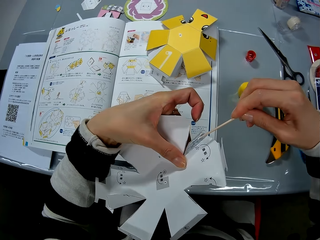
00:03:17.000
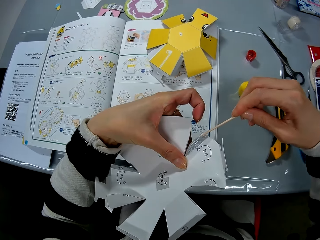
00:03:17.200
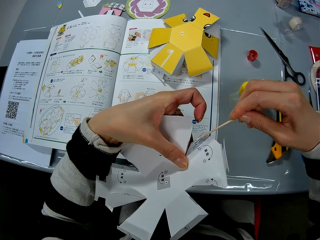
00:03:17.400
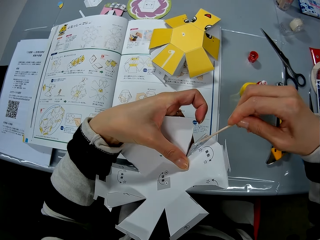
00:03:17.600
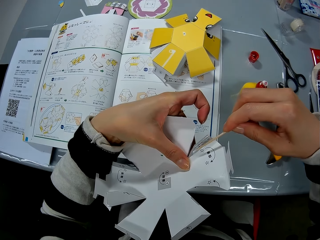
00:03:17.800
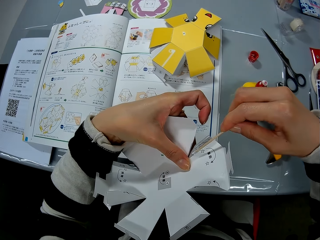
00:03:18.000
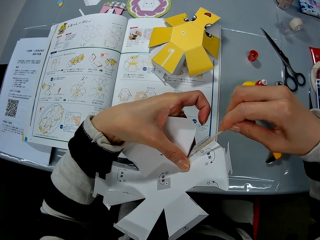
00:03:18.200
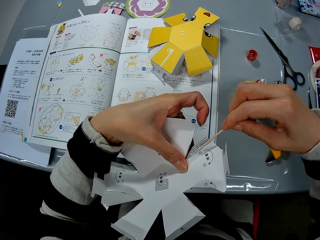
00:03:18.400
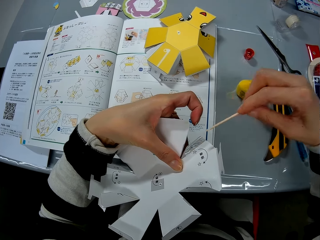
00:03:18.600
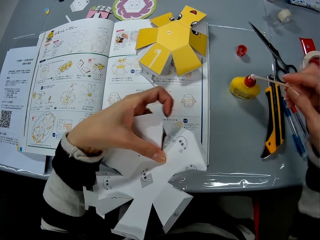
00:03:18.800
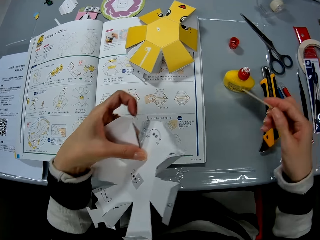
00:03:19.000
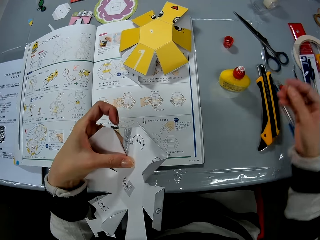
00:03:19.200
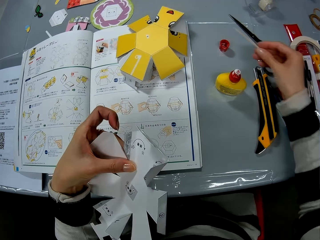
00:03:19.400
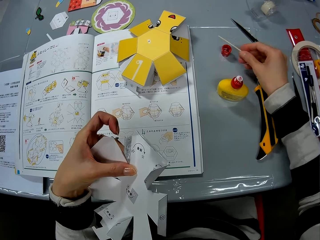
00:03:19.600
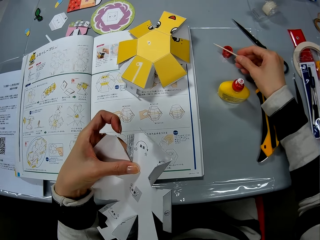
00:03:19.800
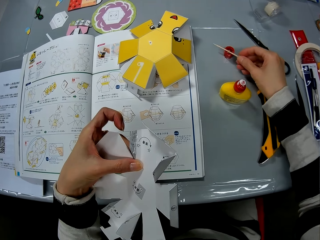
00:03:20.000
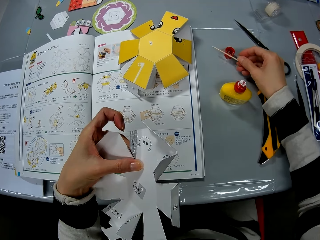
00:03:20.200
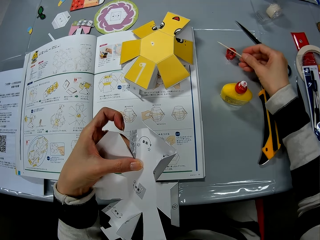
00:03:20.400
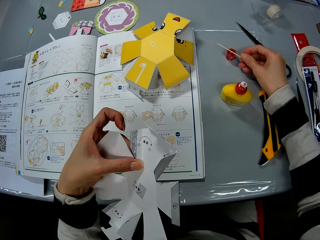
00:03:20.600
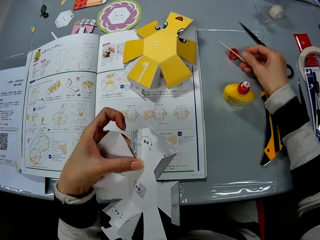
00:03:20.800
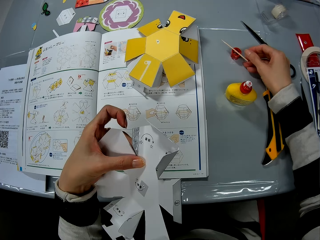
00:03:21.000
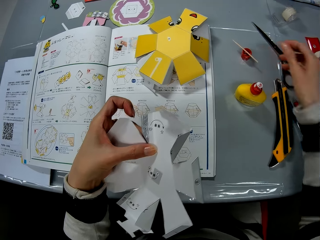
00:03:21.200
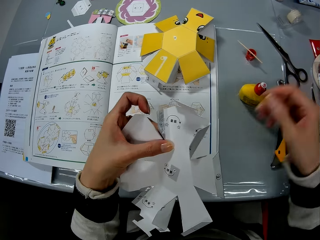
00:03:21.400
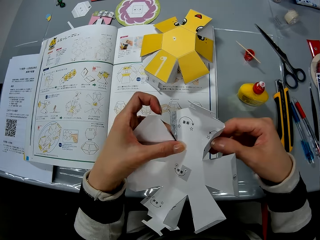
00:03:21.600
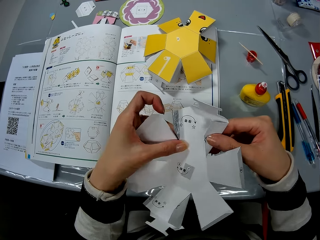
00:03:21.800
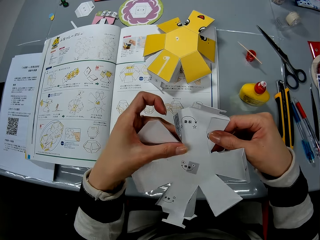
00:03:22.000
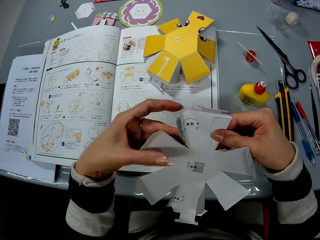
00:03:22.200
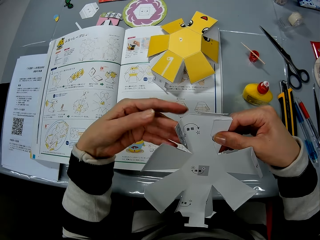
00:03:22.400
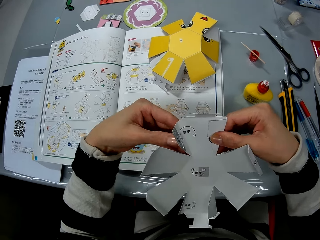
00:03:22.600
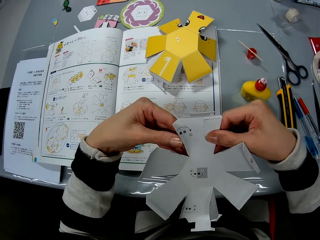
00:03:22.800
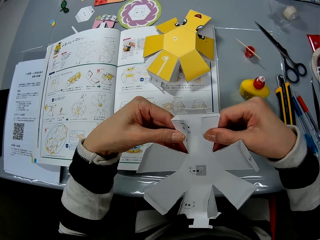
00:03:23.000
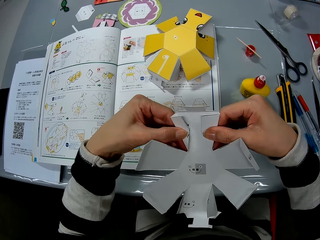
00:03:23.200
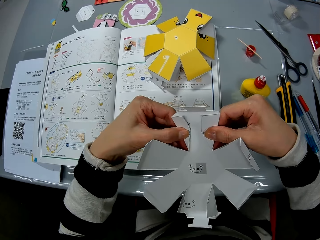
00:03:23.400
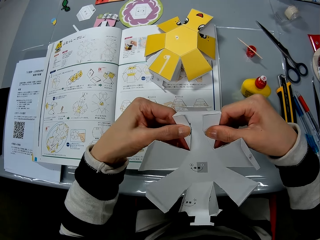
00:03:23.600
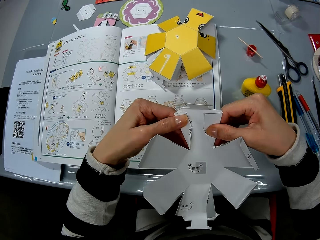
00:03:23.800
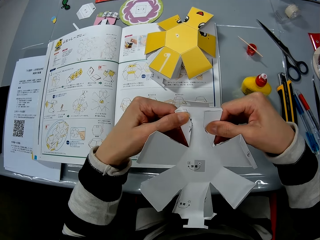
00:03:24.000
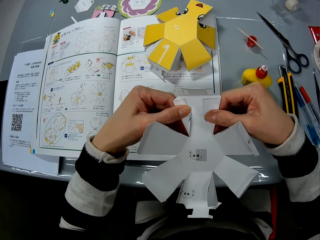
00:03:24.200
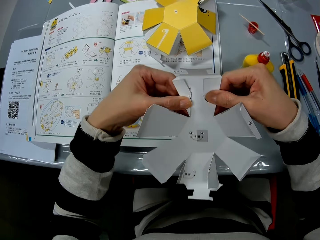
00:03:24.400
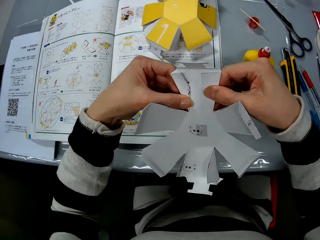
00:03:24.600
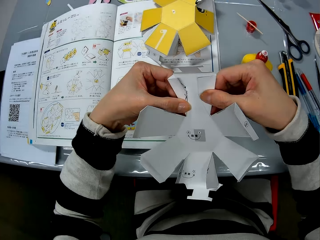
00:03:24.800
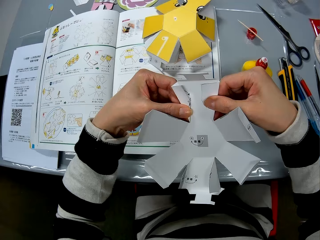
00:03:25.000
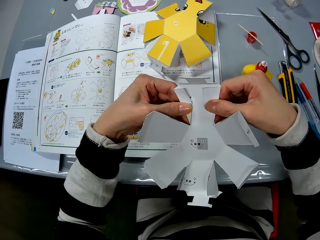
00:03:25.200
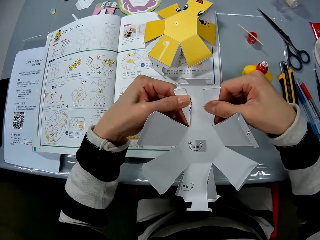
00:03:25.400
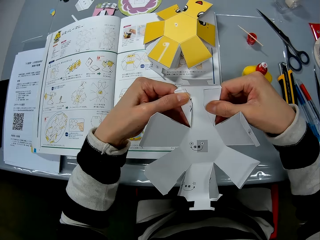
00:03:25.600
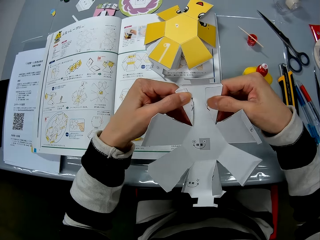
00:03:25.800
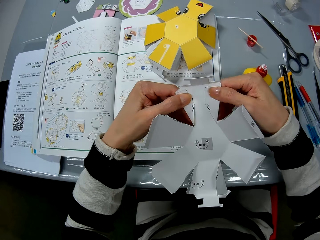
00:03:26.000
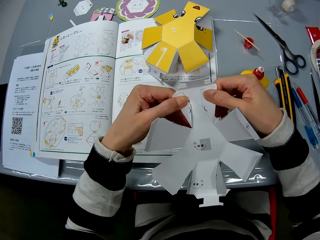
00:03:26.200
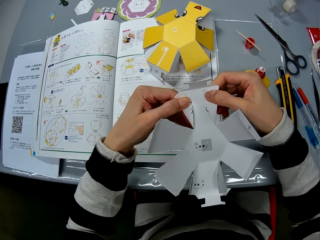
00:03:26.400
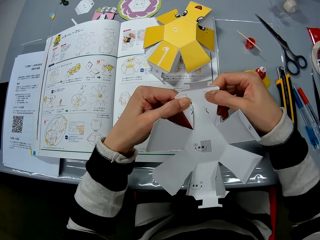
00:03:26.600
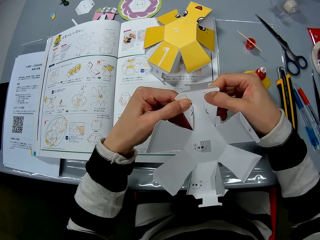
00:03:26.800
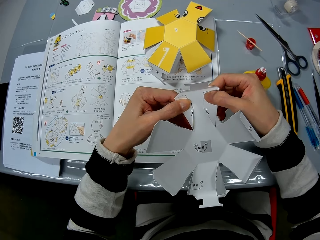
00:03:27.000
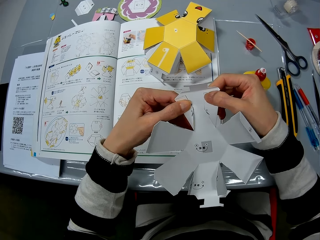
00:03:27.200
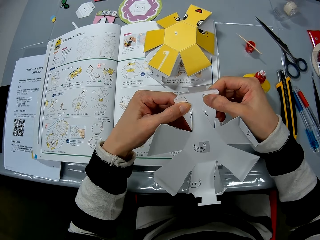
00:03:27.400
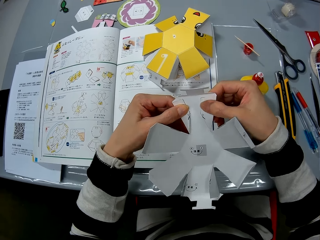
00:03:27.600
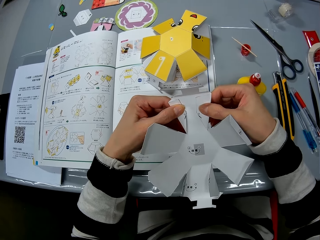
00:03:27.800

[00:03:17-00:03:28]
The camera wearer turns the crafting paper and smears glue on the crafting paper. They remove the wooden rod from the crafting paper. They drop the stick on the cover of the glue bottle. They fold the flaps of the craft paper. They move a hand and fold the crafting paper.

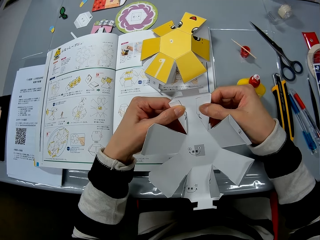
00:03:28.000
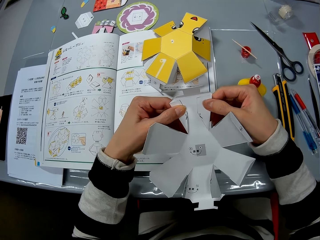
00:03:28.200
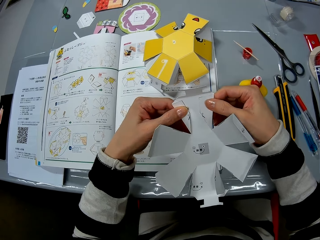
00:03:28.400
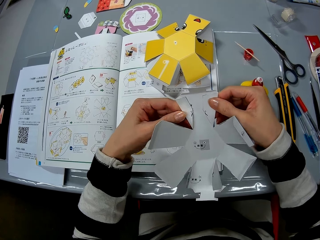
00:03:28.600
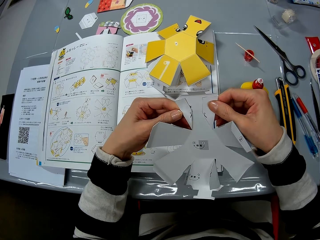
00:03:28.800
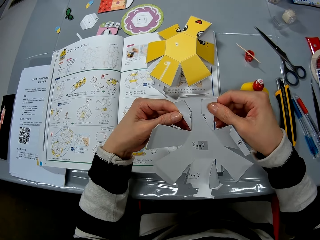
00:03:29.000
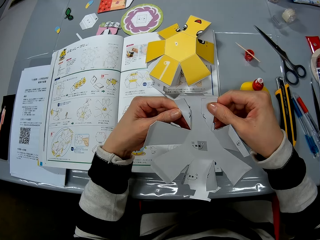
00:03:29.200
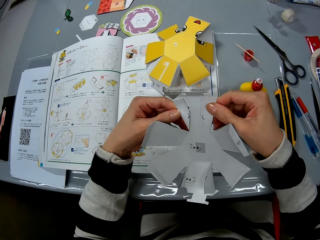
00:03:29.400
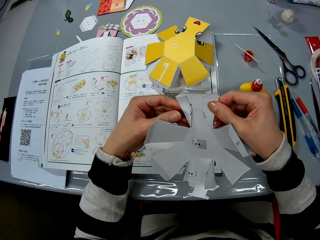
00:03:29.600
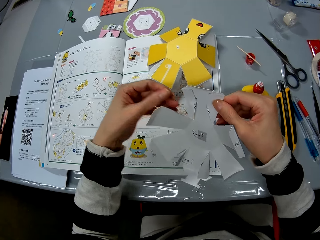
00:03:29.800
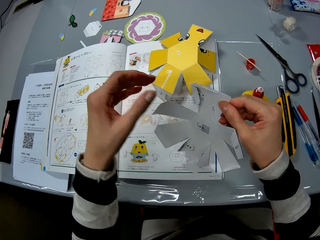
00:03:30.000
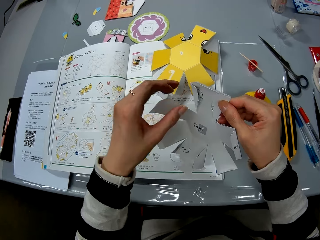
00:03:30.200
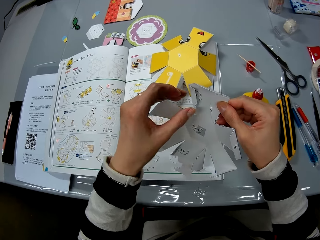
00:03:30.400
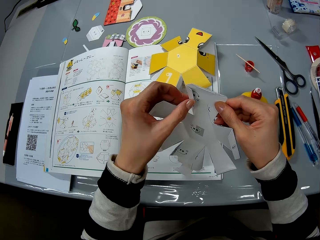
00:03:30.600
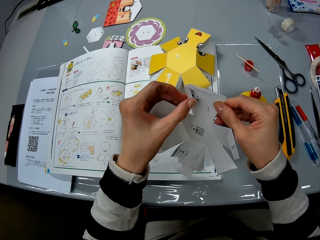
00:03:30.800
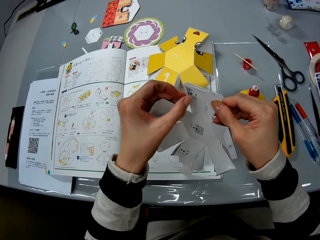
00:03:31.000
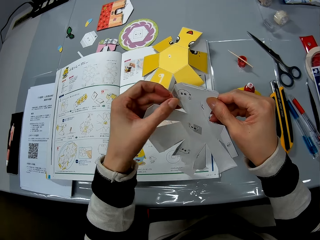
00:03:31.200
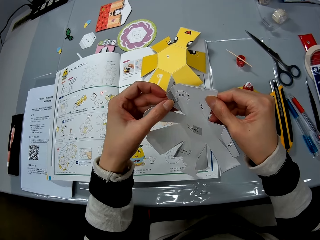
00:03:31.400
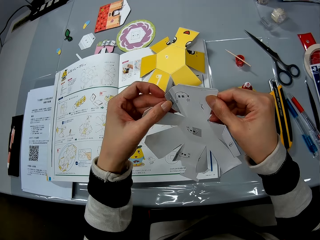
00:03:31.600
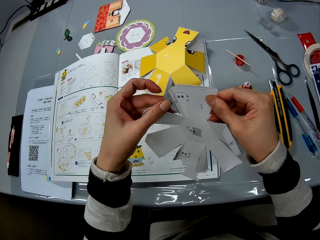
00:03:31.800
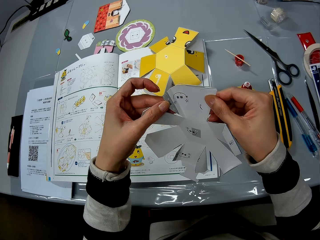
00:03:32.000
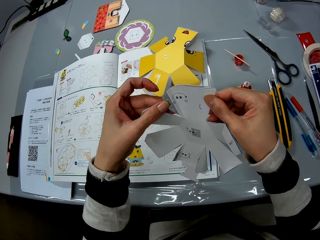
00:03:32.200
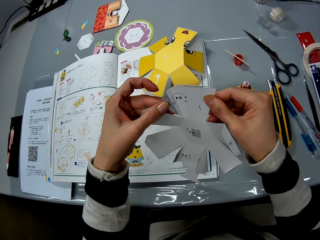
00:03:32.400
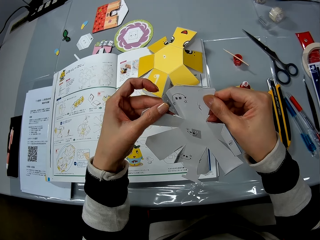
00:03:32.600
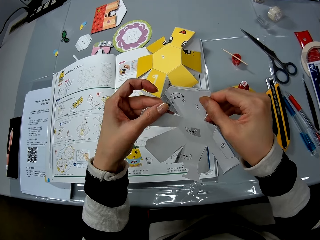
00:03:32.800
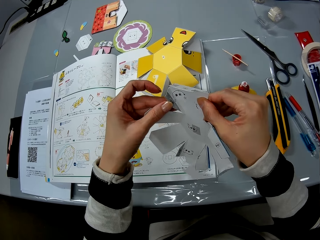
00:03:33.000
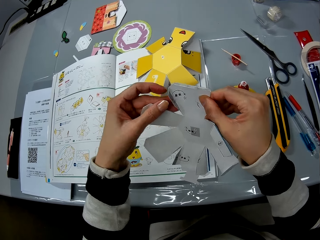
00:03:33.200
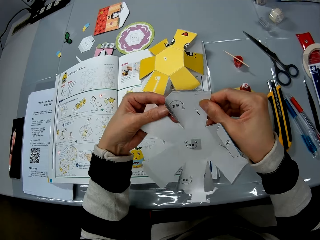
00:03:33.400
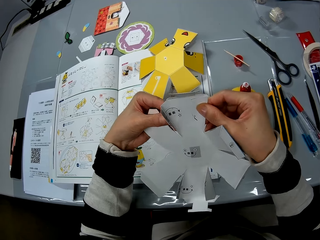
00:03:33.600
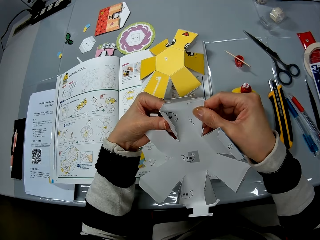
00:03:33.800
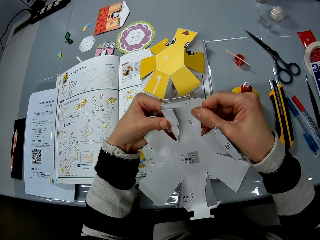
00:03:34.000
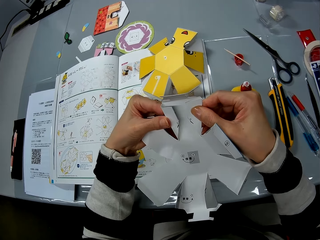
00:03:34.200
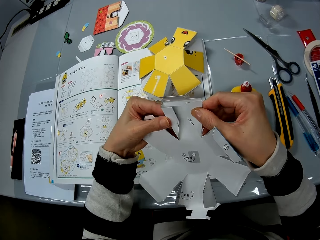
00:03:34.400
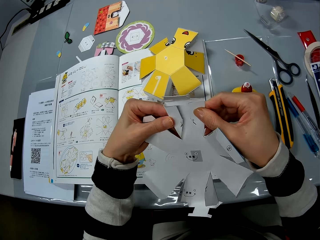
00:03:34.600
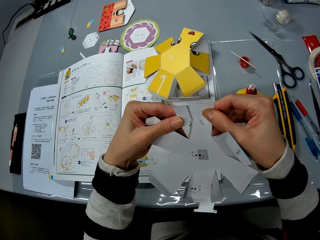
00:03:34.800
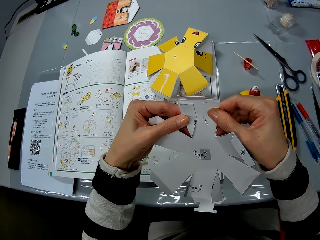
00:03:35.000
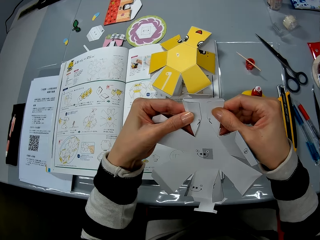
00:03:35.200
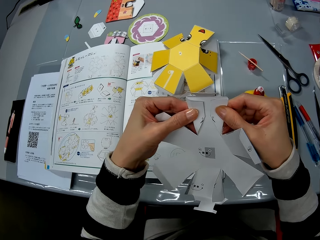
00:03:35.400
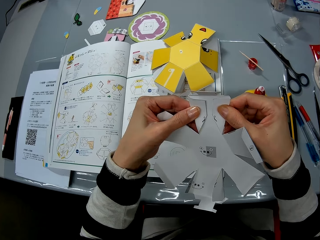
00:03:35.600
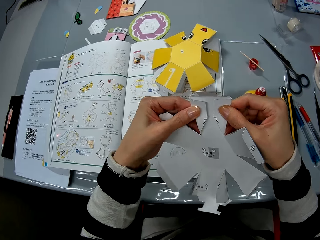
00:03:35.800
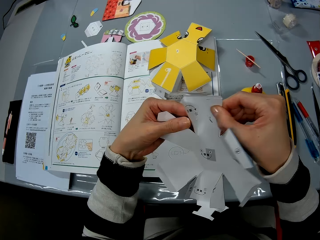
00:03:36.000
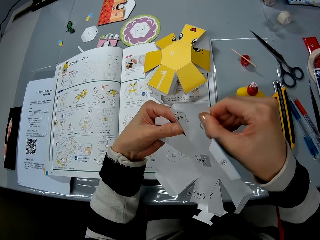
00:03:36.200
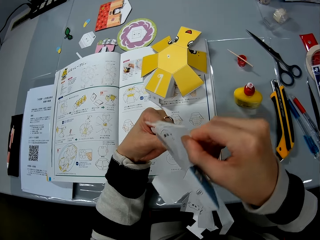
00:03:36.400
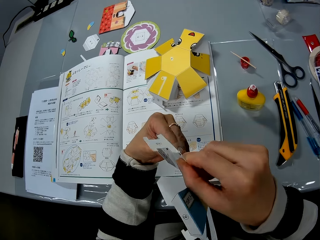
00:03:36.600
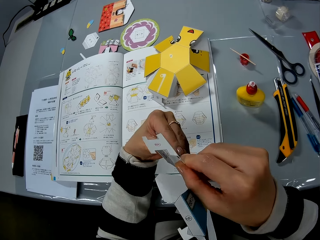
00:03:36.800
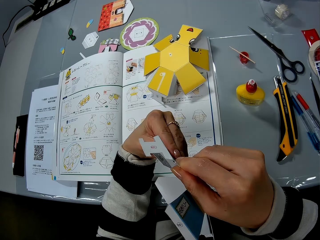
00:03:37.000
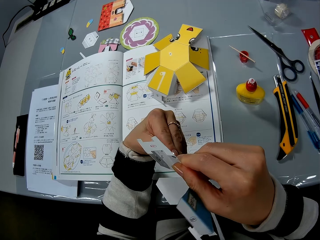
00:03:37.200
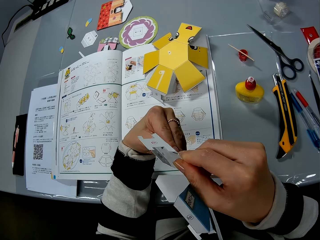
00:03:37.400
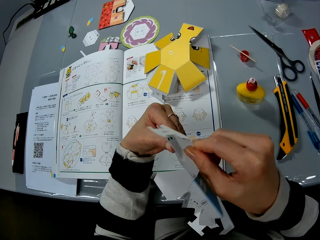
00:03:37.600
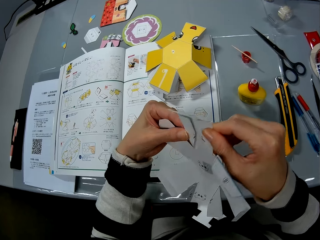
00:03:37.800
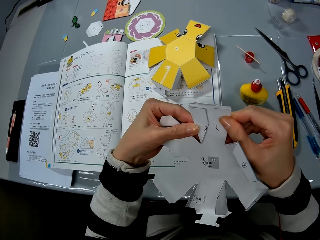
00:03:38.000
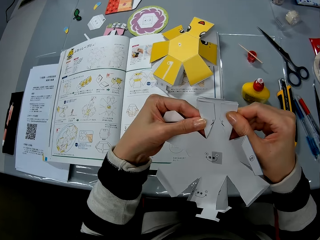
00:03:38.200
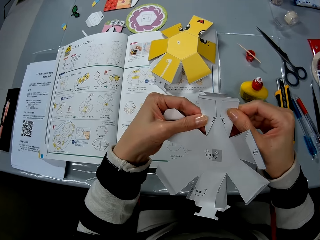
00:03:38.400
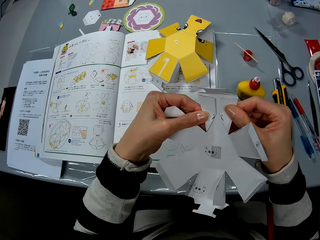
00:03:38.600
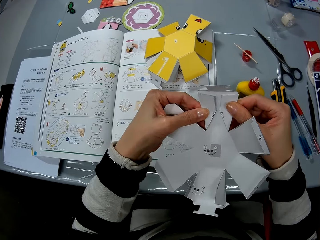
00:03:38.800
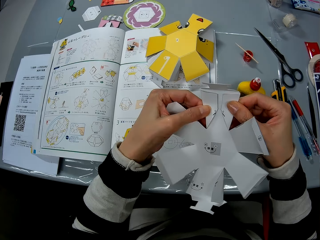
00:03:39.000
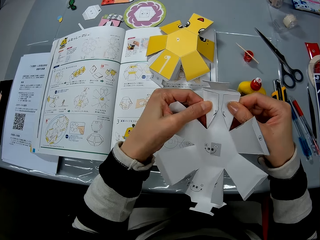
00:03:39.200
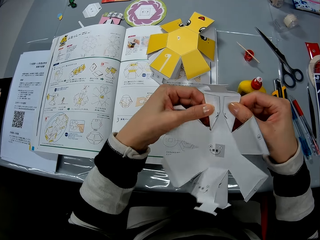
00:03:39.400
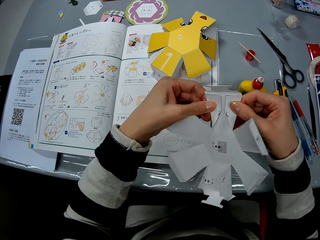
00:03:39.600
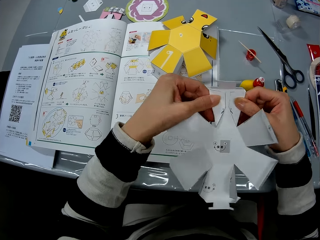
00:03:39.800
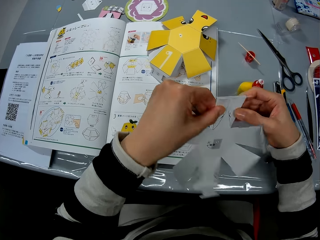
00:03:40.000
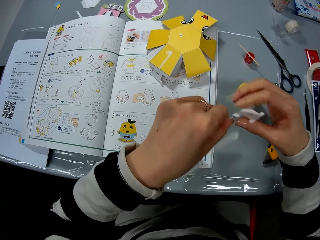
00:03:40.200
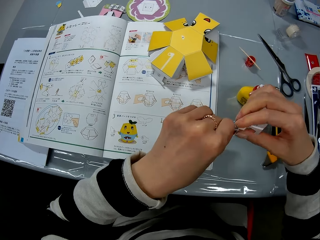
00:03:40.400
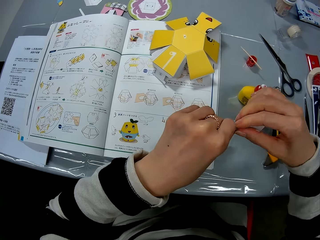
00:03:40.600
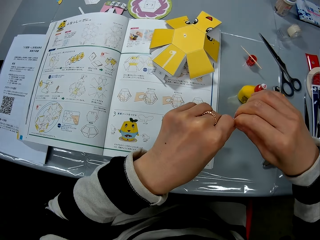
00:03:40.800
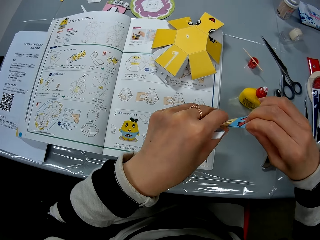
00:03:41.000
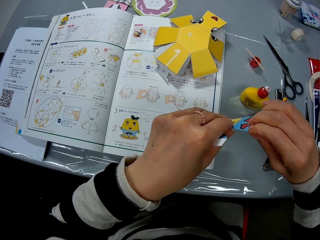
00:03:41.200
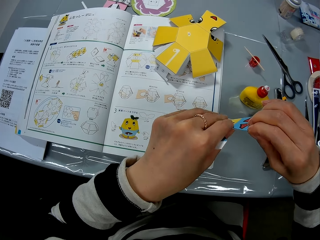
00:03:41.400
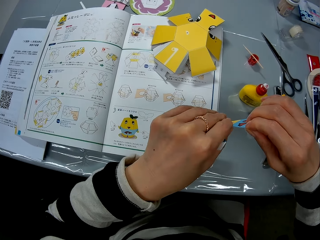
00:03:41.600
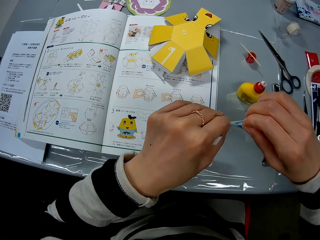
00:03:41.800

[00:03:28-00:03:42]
The camera wearer moves a hand. She unfolds the flap of the craft paper with her left hand. She folds the flap of the craft paper with her left hand. She turns the crafting paper. She checks the craft paper in her hands. She presses the flaps of the craft paper with her hands. She turns the crafting paper.
